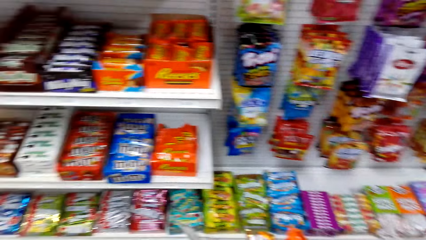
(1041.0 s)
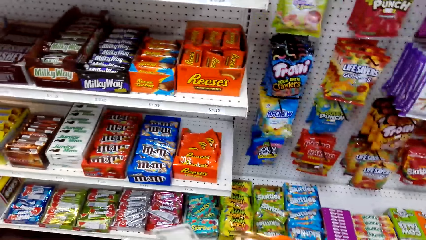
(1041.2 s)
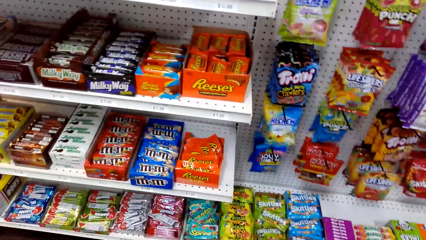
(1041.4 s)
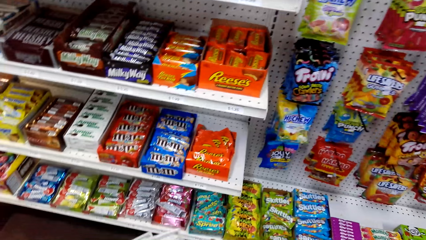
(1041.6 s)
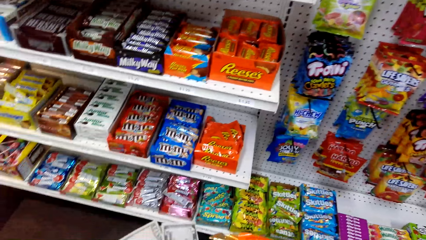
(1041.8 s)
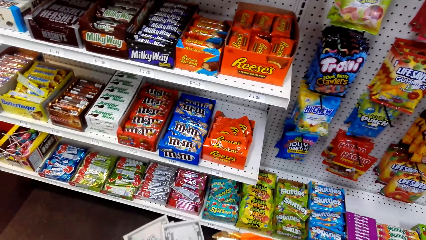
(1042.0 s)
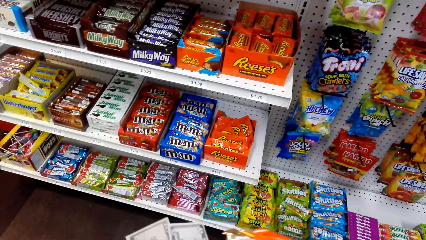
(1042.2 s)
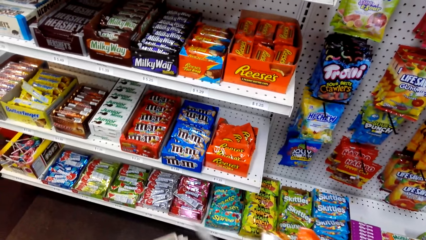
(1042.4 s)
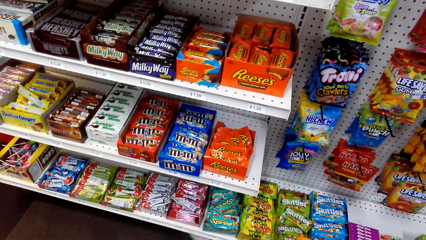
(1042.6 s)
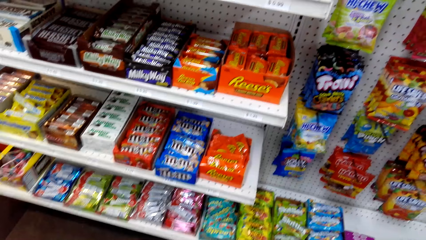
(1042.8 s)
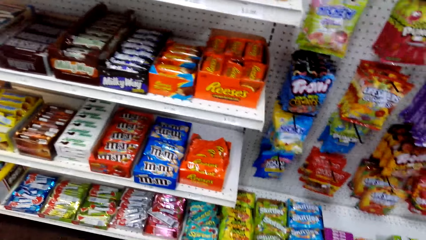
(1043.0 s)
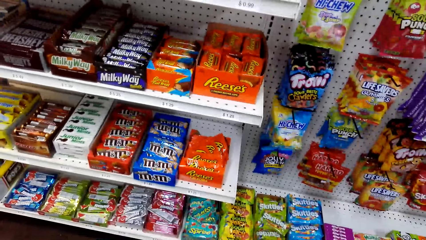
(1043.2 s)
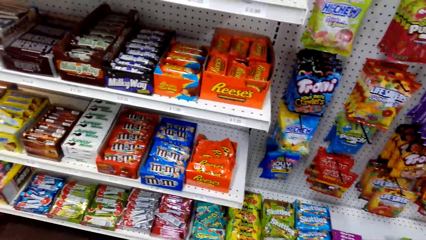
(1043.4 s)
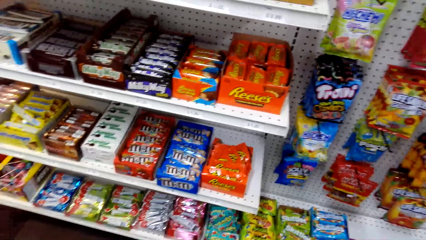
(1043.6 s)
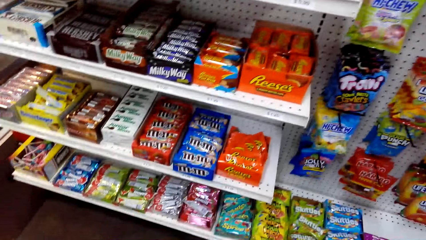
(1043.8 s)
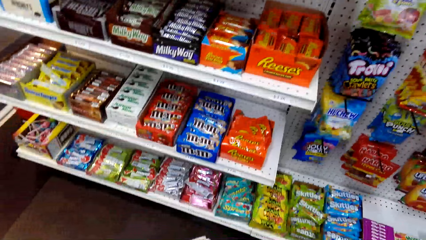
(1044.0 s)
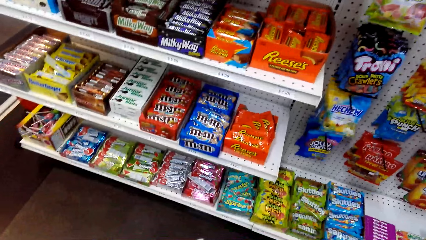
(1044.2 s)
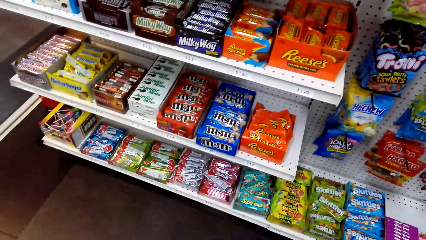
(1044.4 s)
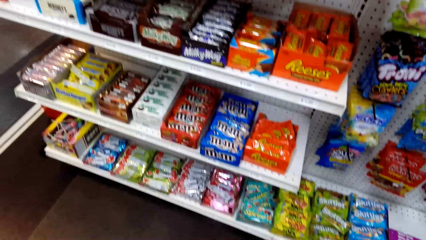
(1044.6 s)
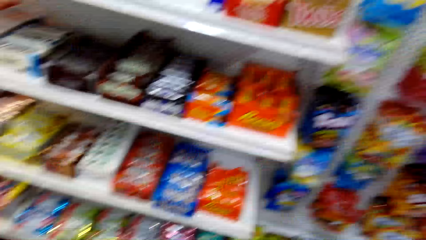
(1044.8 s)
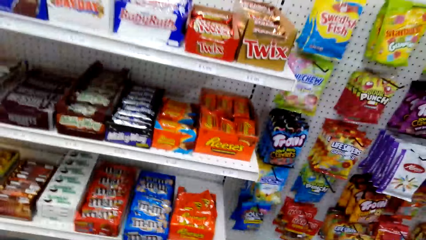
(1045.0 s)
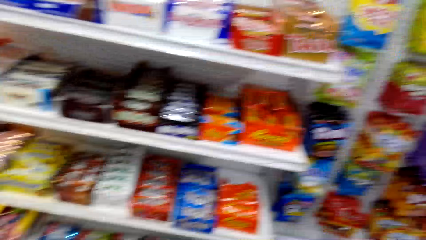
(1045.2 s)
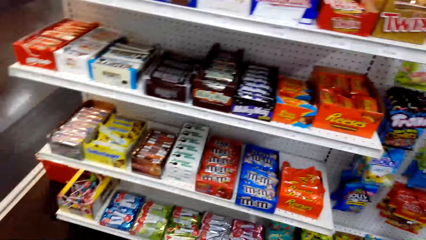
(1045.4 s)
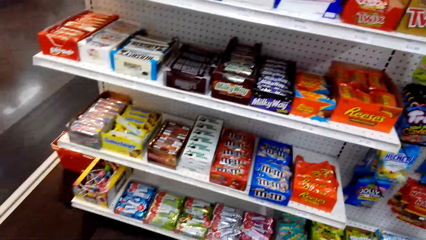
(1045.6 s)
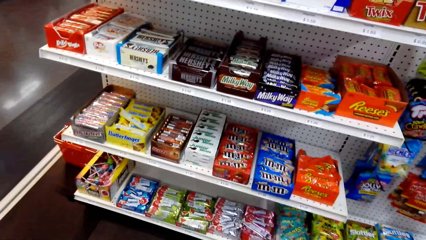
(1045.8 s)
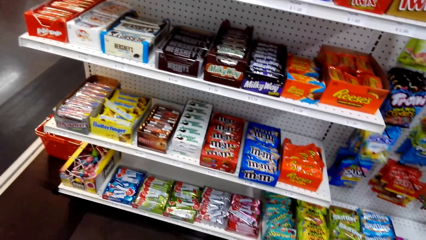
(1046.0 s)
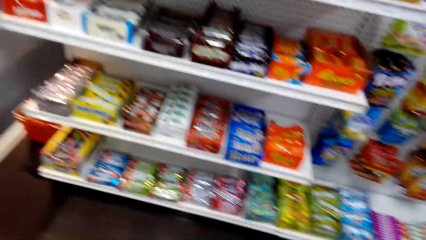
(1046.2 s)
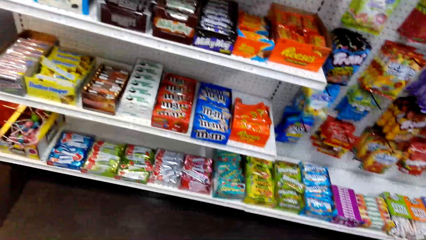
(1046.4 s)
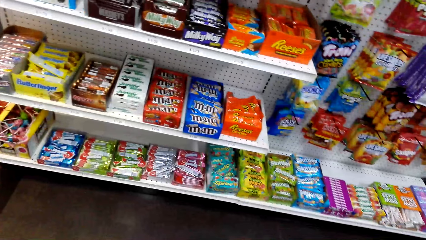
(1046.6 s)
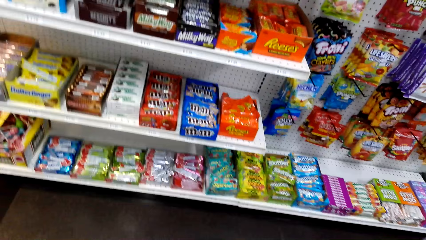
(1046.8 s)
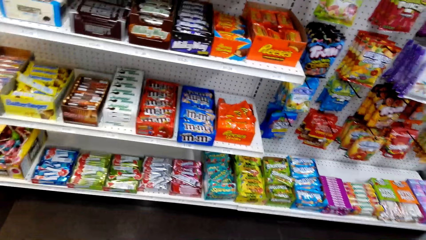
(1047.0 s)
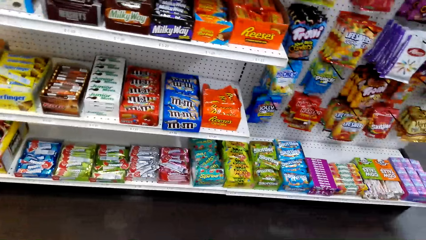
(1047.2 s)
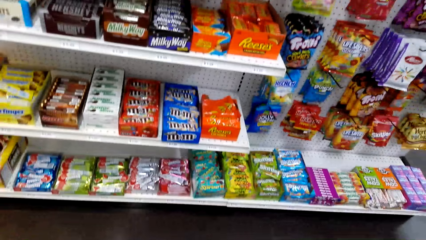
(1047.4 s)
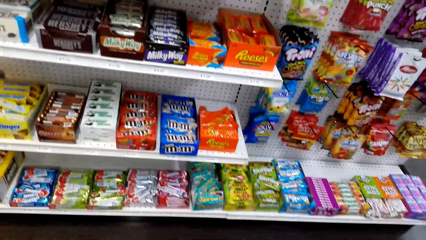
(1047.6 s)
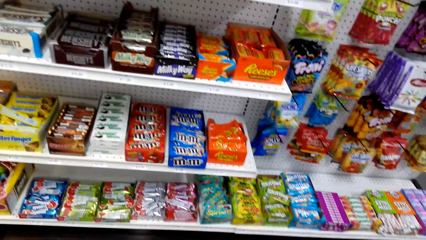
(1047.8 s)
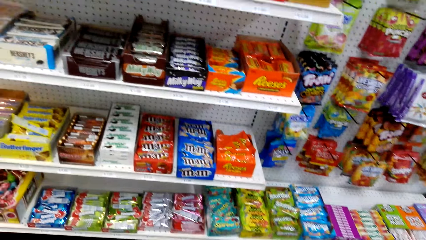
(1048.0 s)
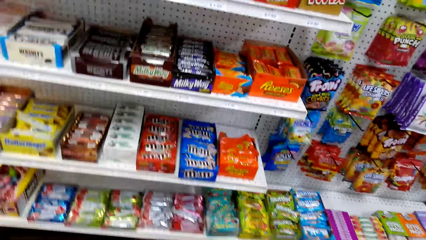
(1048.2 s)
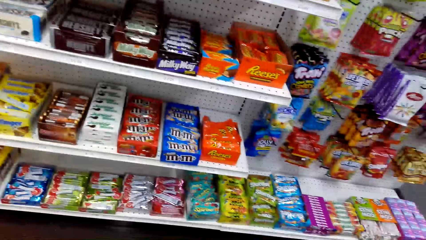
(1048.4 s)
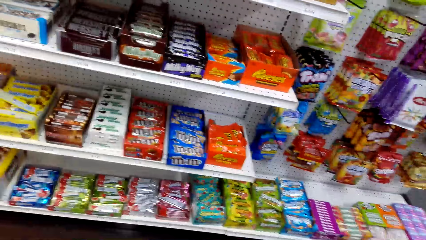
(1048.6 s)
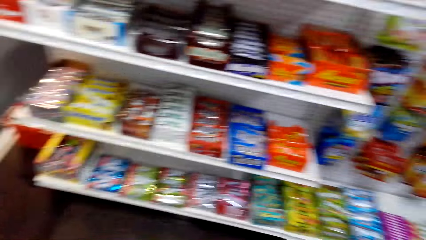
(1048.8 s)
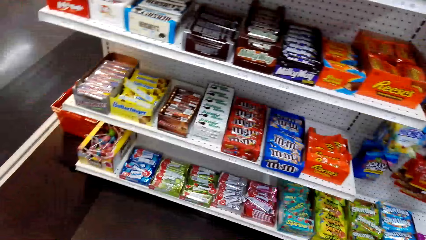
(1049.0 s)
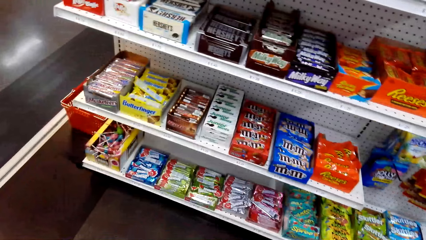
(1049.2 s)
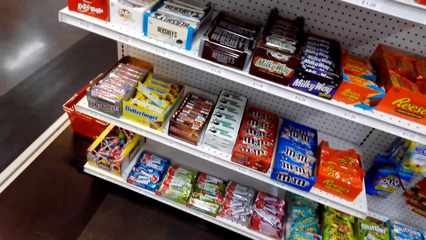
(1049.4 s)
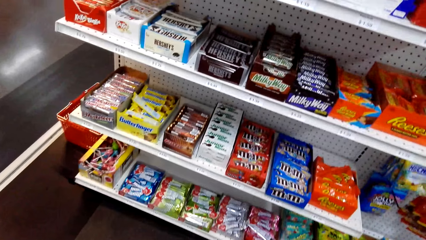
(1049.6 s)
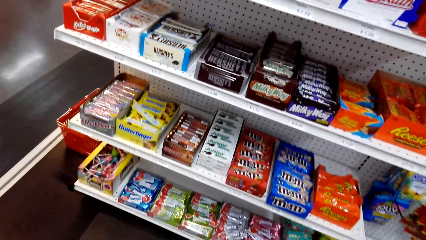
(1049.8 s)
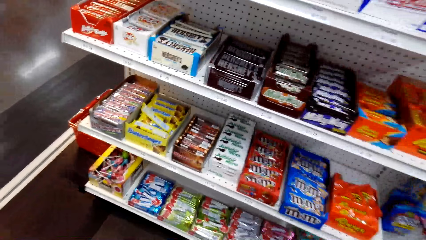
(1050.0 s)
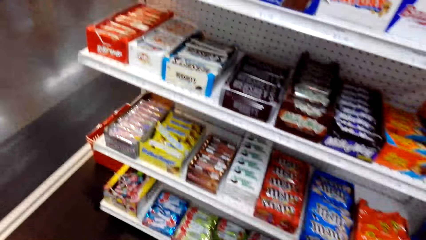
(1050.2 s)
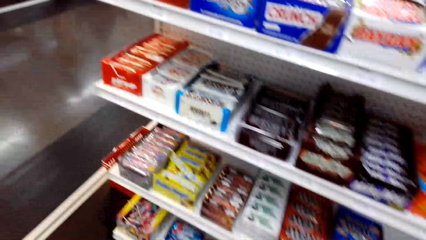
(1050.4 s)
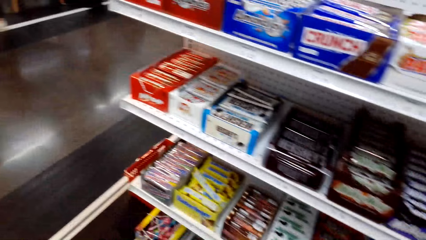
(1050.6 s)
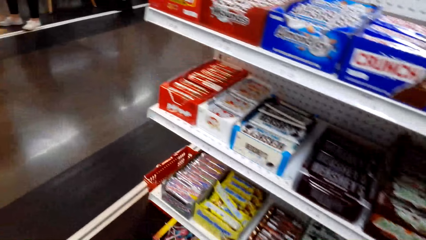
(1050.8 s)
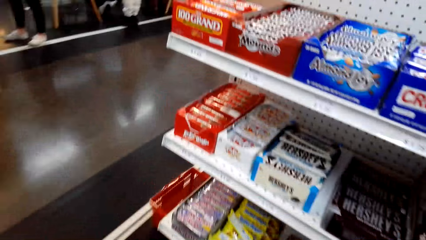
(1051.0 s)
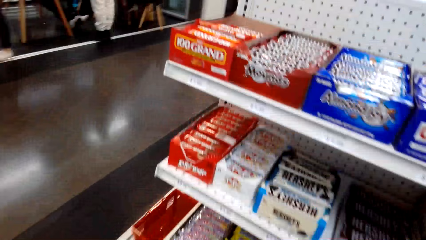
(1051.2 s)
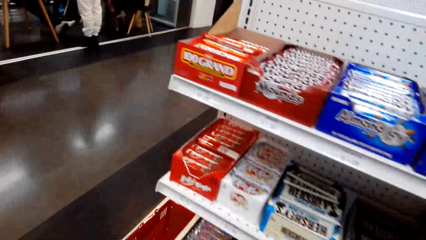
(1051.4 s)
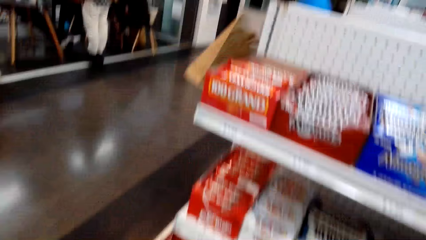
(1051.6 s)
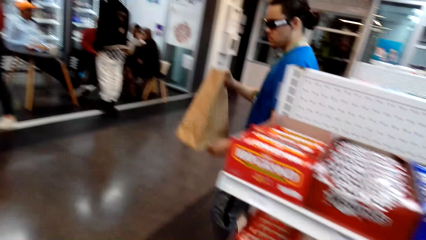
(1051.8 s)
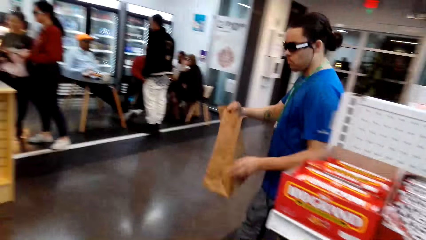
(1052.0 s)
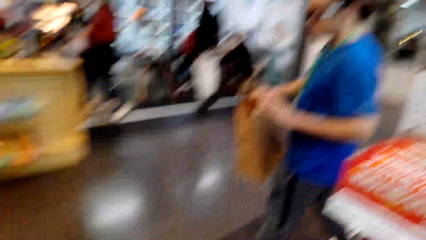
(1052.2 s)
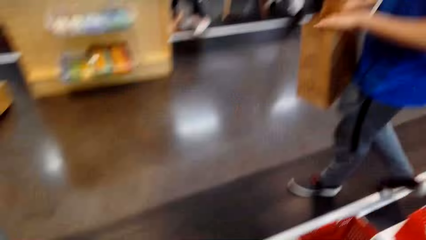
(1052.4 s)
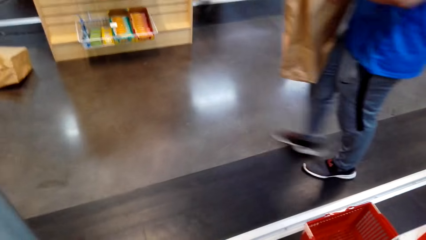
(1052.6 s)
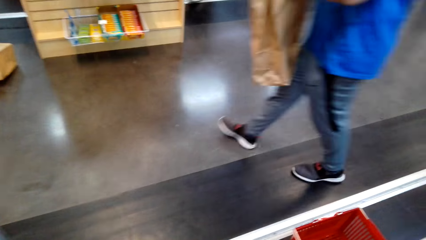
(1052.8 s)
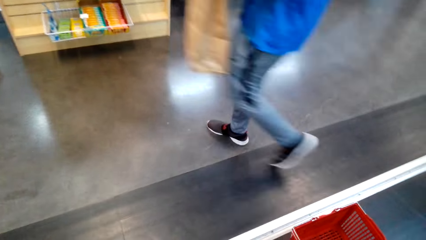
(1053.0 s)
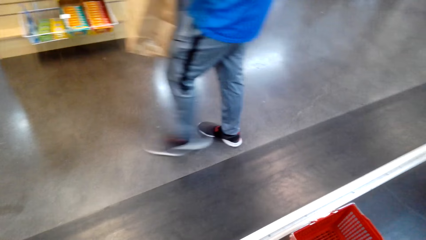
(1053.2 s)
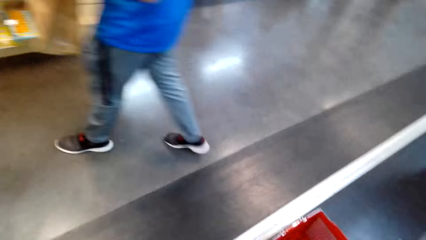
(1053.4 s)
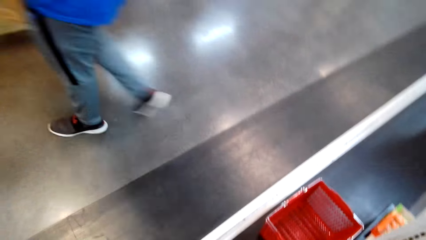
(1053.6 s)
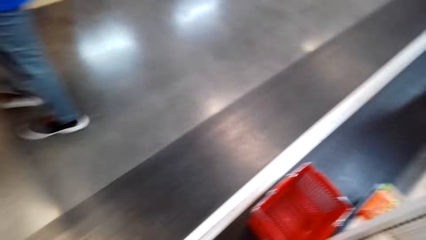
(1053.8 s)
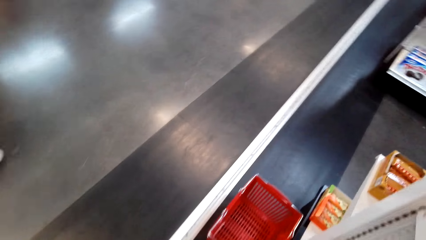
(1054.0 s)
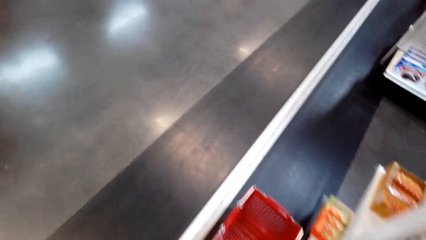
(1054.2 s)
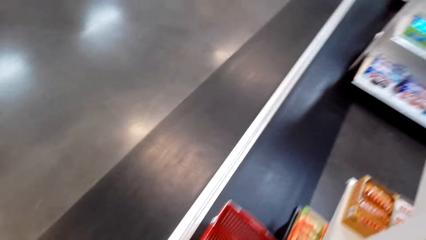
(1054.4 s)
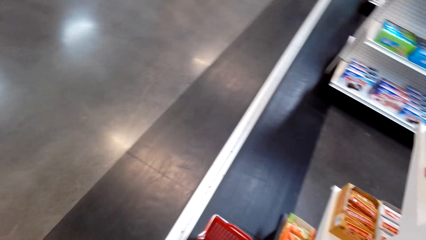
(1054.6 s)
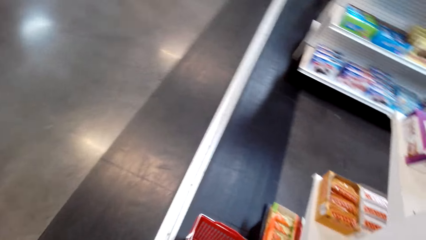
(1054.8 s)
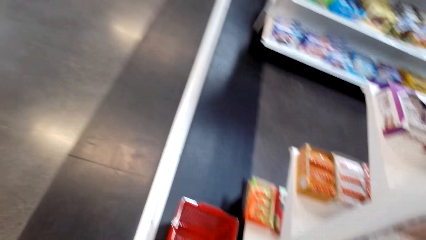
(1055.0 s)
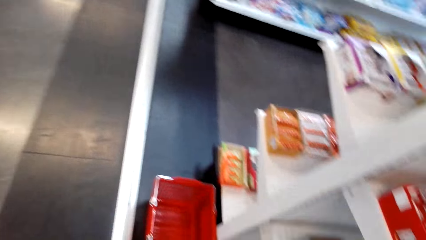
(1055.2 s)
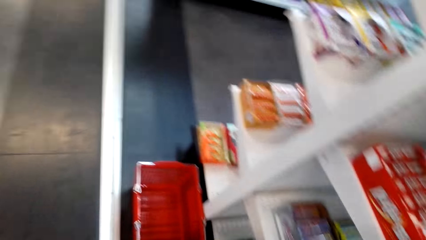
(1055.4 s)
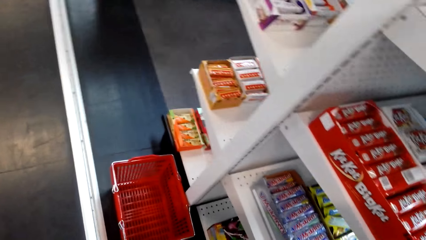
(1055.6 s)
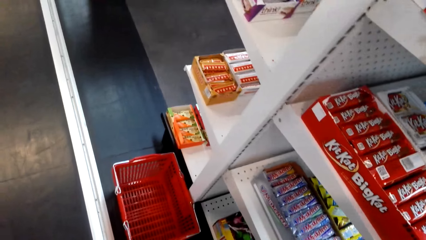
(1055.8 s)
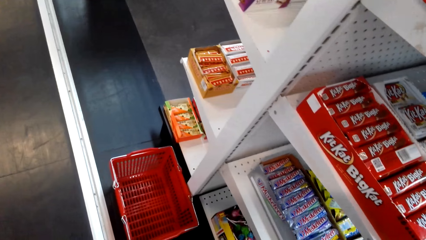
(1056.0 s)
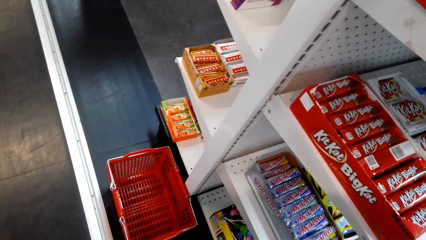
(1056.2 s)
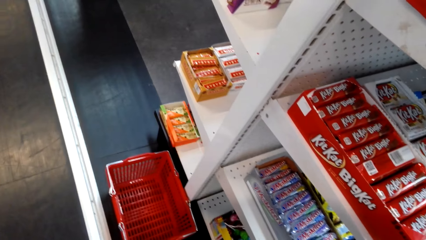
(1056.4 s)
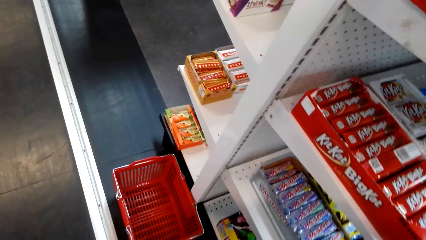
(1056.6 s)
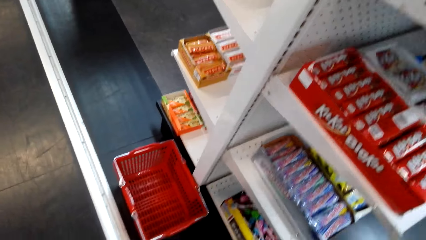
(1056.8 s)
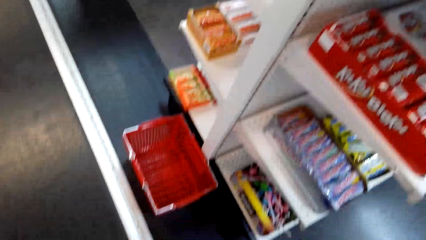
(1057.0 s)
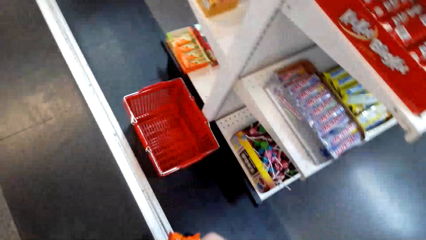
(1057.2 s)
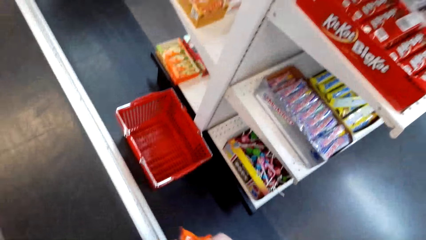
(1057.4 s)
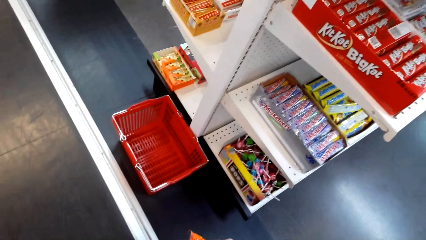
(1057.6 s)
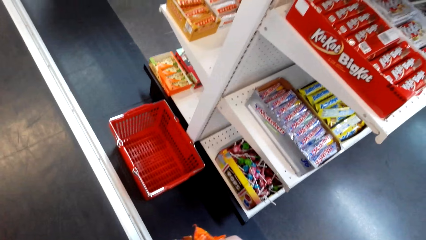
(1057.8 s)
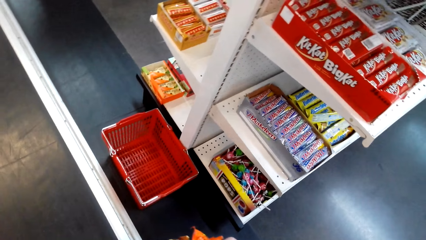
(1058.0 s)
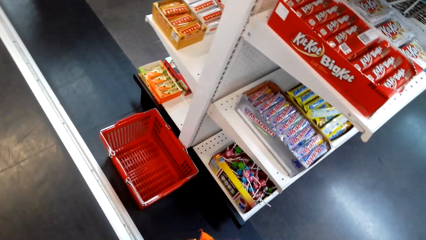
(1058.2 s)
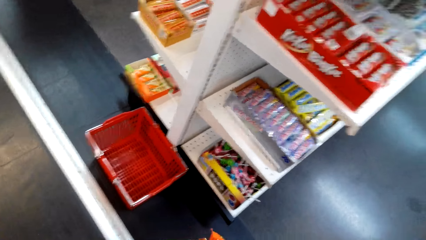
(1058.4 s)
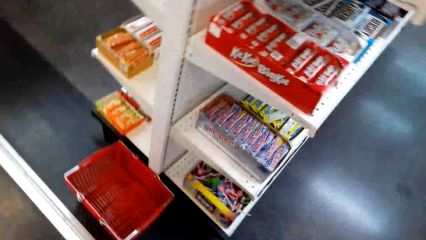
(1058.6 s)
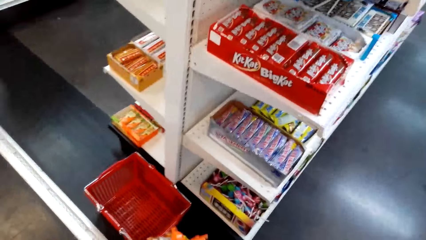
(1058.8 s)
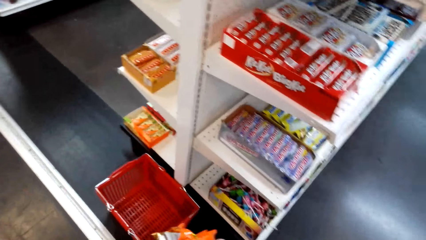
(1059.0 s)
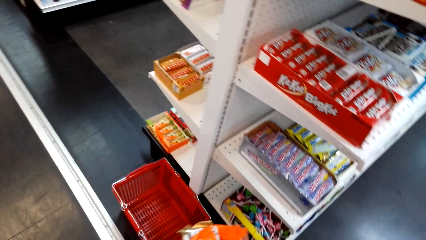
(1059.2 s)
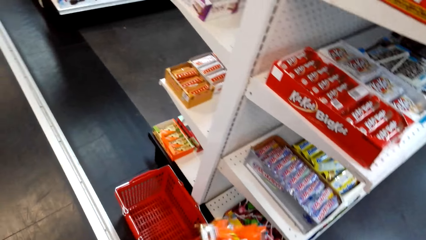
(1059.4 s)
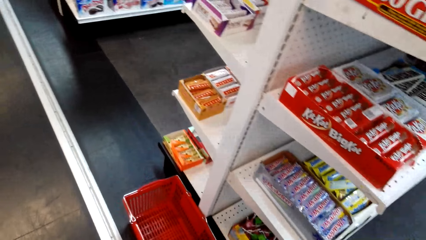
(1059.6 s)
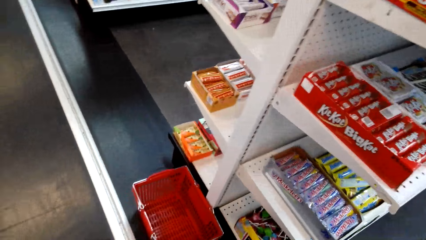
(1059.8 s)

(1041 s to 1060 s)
The camera wearer looks around a shelf. They walk in the food store.
